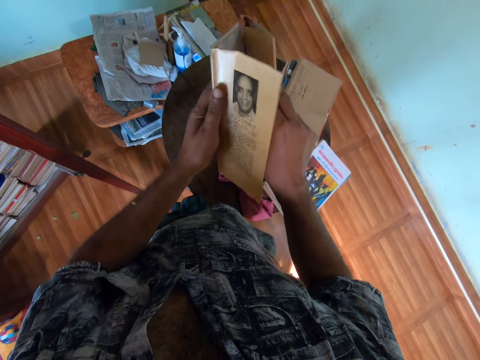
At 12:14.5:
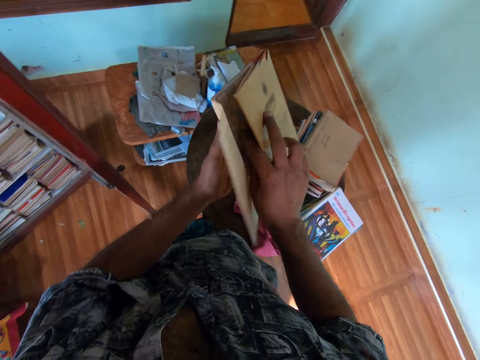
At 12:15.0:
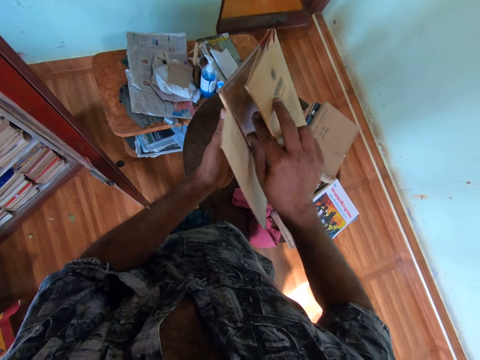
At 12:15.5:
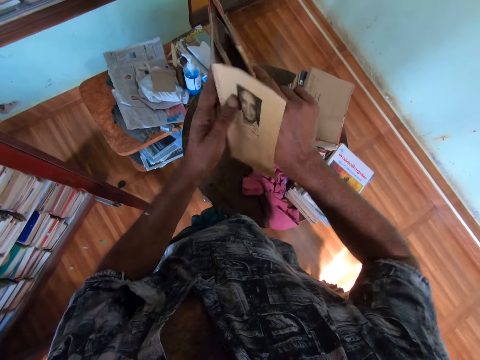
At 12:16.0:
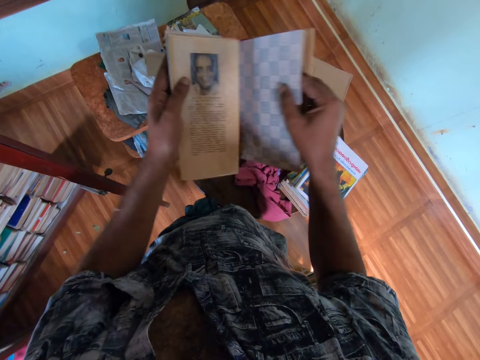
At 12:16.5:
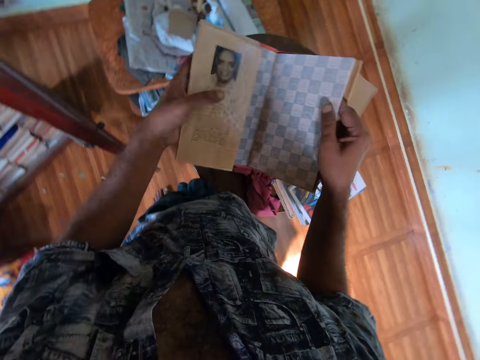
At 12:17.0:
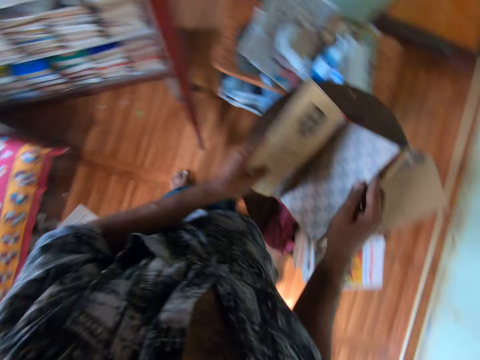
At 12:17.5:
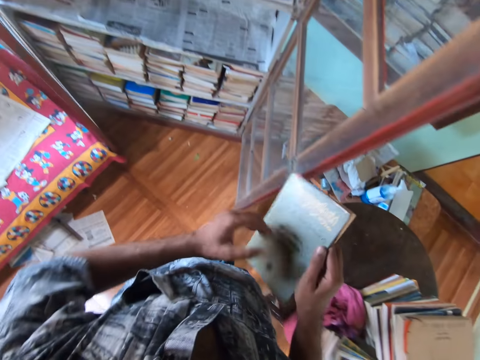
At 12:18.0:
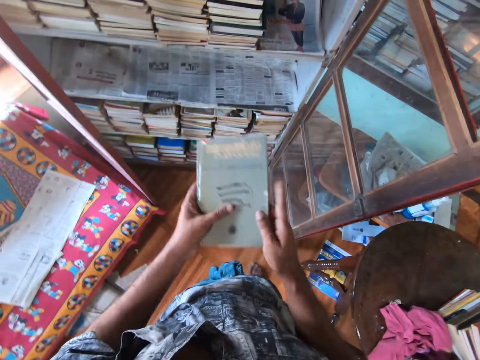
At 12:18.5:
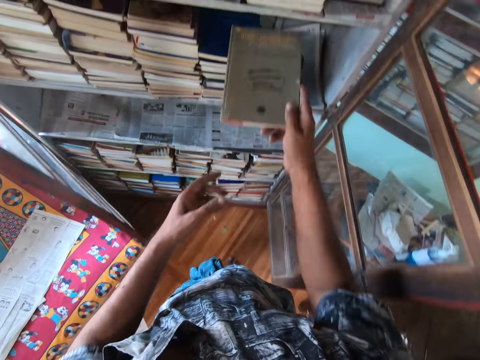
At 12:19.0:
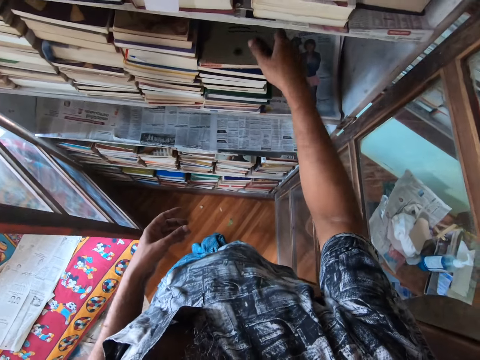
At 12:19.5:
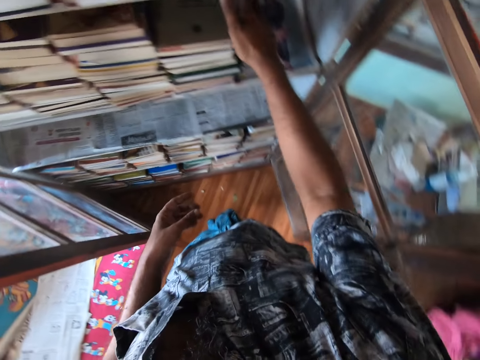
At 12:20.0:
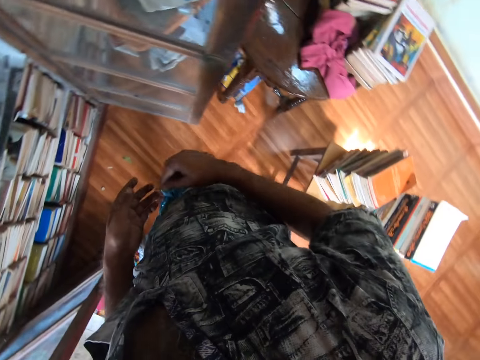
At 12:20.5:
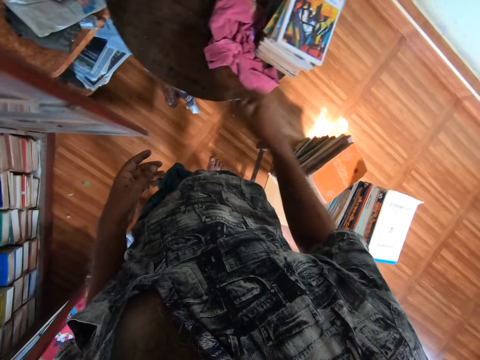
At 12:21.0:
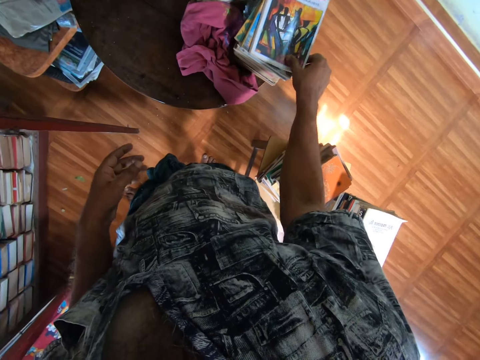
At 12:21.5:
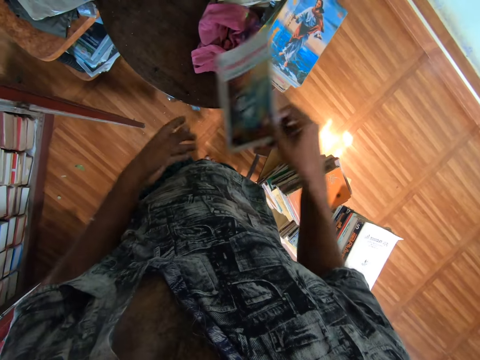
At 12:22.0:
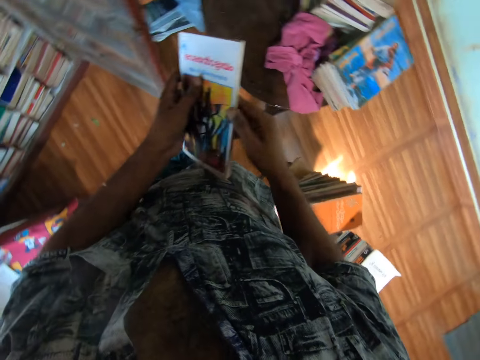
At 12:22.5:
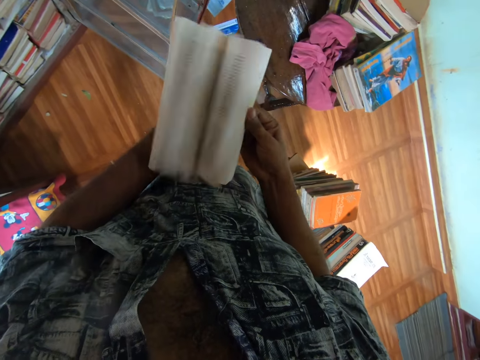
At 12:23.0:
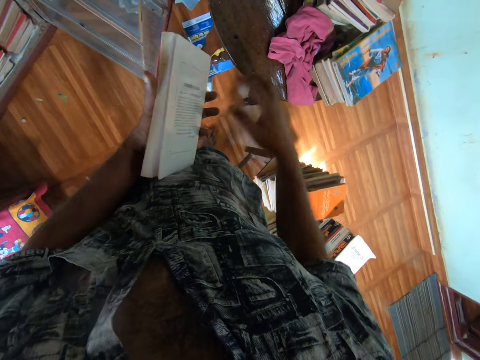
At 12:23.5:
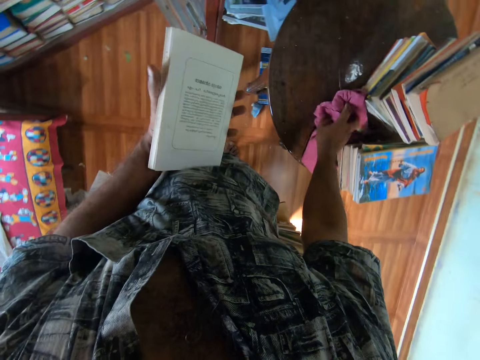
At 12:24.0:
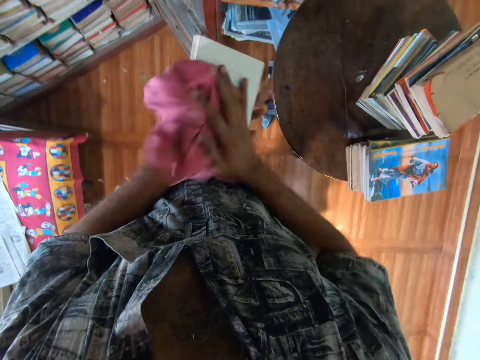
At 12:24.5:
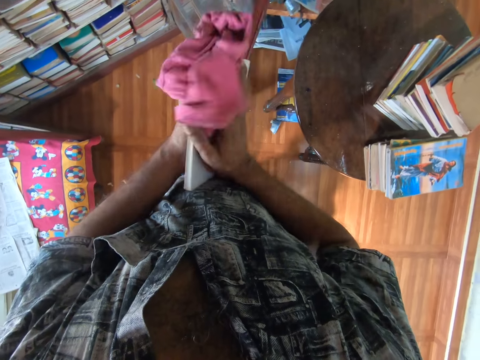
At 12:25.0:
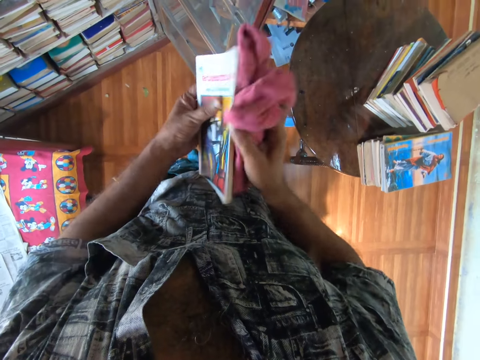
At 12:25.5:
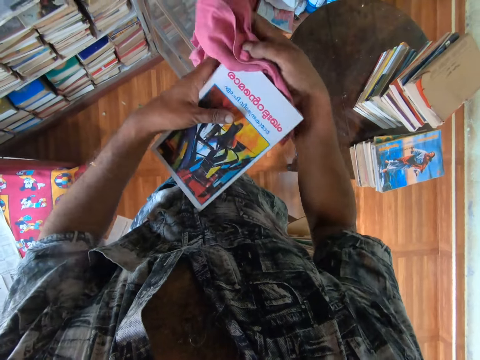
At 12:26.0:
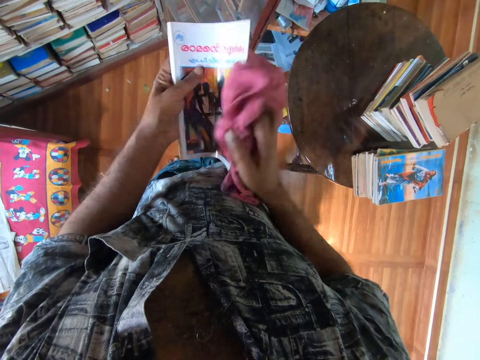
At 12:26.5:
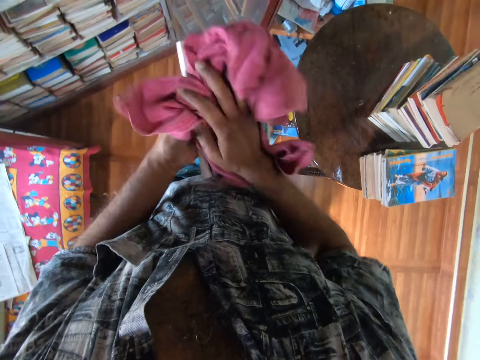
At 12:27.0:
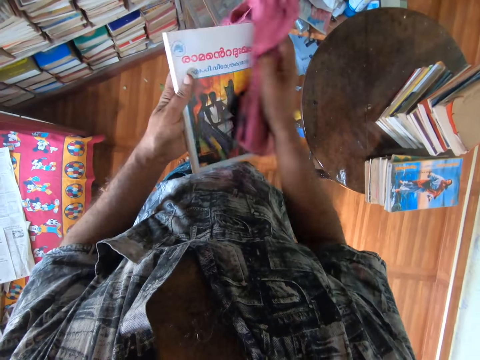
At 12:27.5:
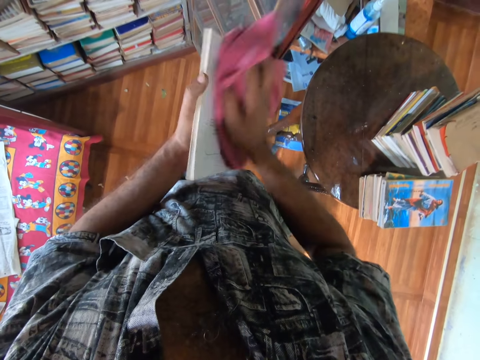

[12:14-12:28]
The camera wearer closes the book. They put the book on the shelf. They take the book on the pile of the books. They pick a piece of cloth from the table. They open the book pages. They pick the piece of cloth from the table. They wipe the book with the piece of cloth.

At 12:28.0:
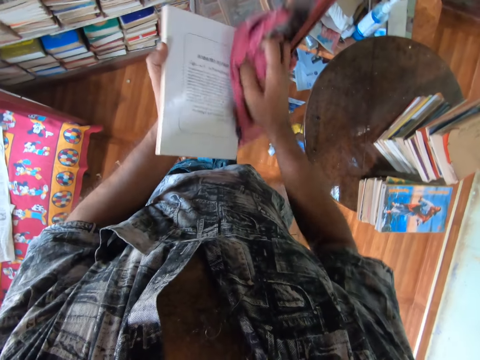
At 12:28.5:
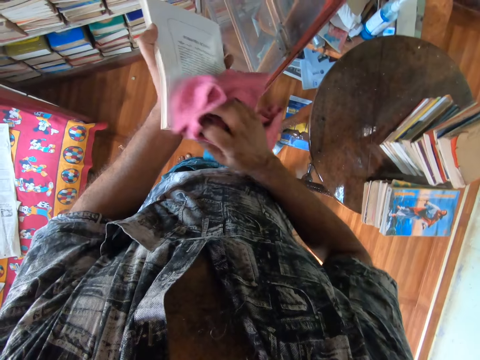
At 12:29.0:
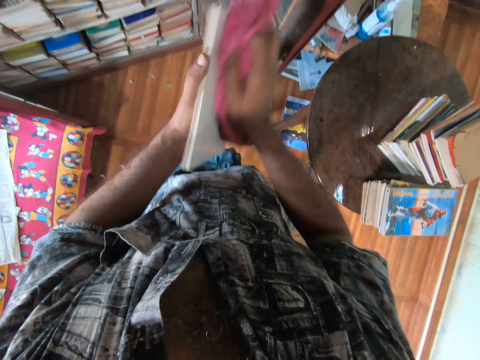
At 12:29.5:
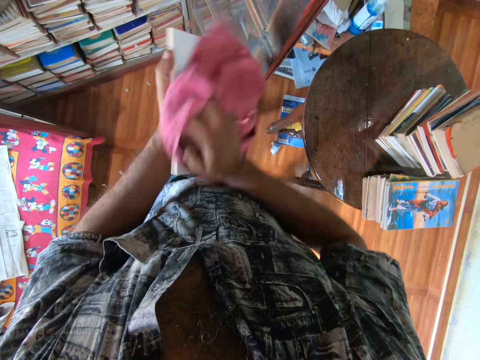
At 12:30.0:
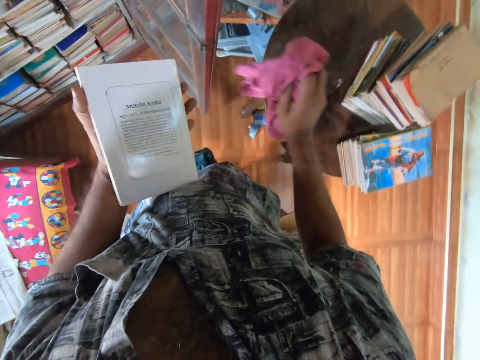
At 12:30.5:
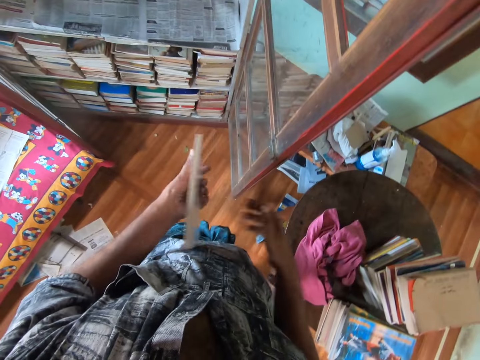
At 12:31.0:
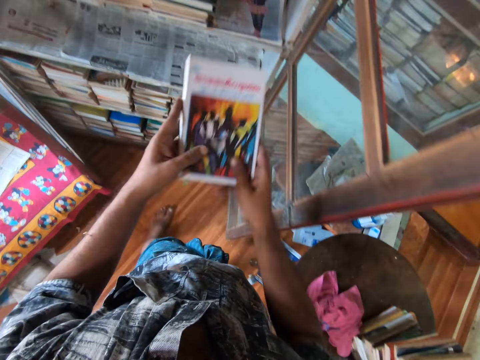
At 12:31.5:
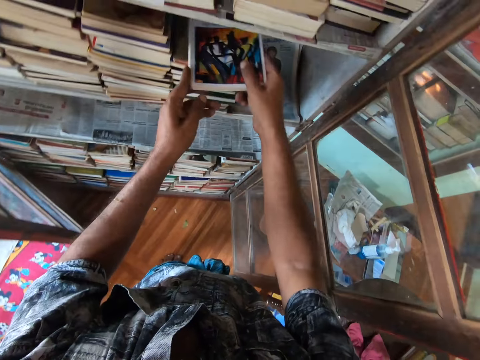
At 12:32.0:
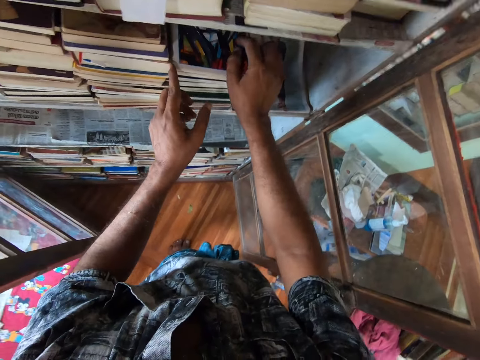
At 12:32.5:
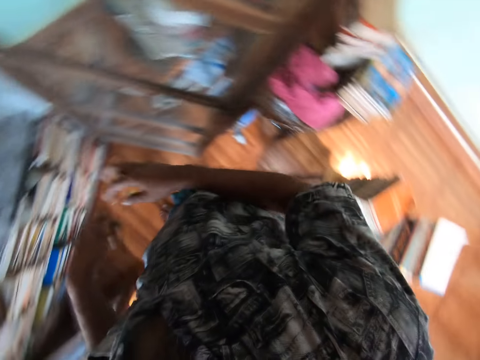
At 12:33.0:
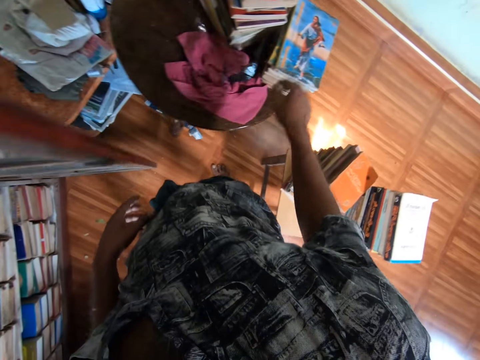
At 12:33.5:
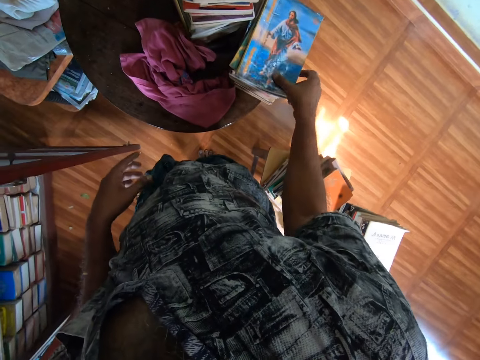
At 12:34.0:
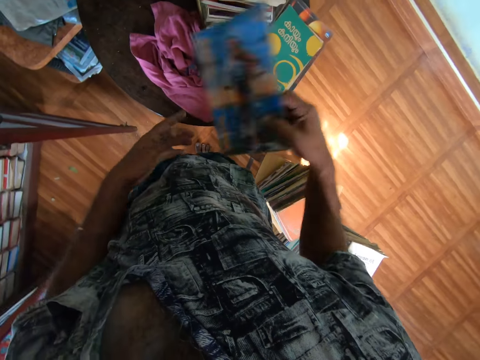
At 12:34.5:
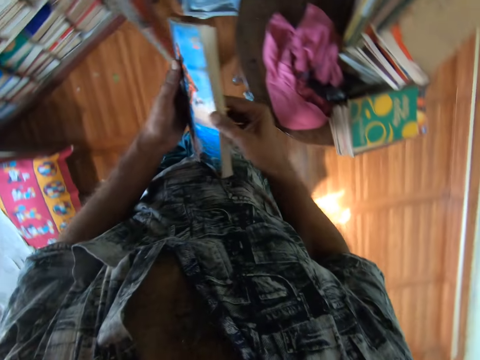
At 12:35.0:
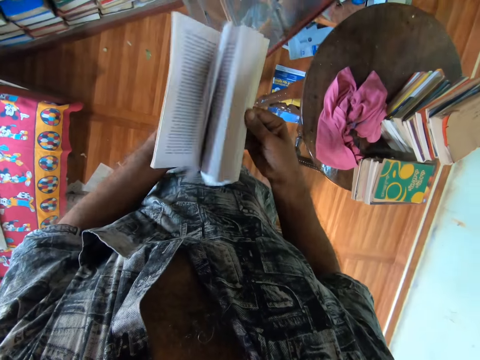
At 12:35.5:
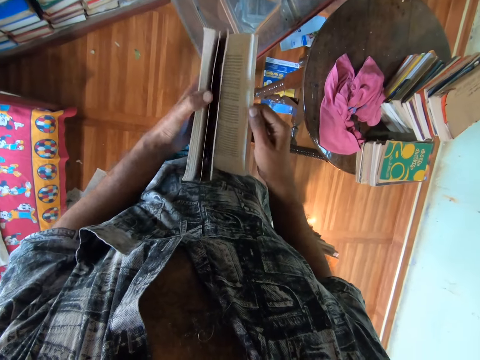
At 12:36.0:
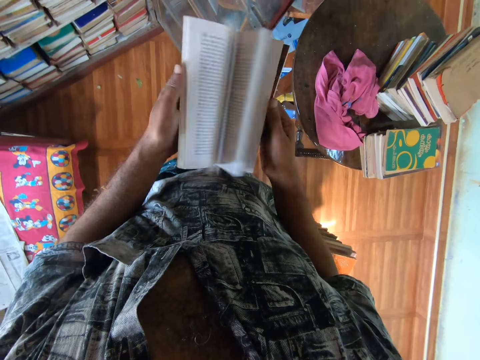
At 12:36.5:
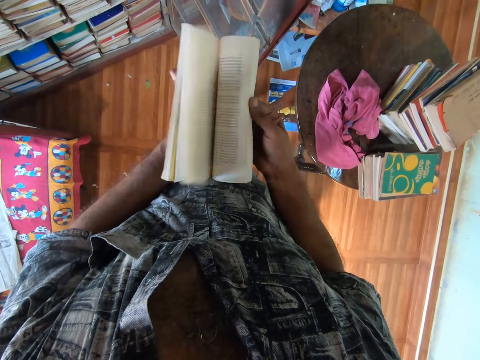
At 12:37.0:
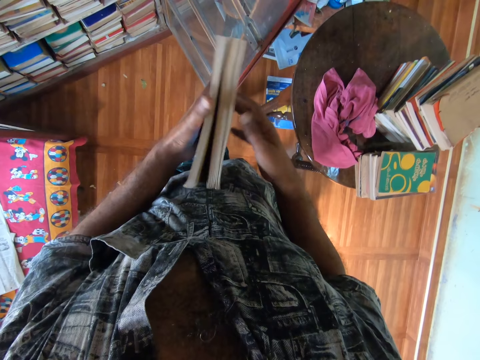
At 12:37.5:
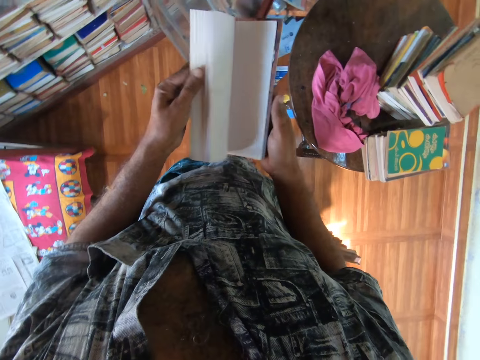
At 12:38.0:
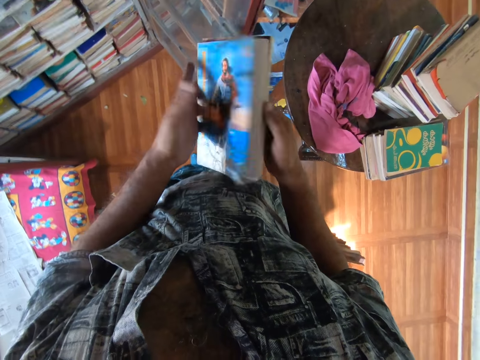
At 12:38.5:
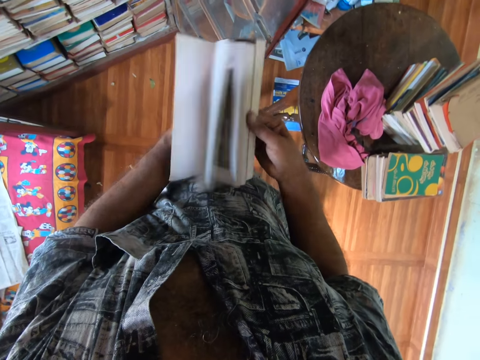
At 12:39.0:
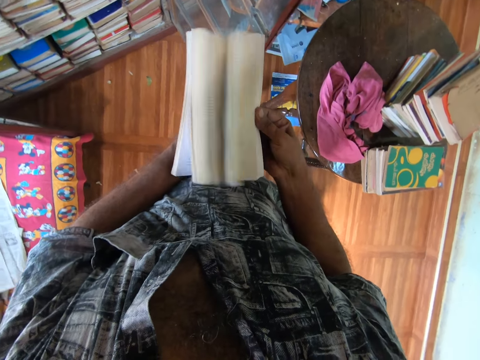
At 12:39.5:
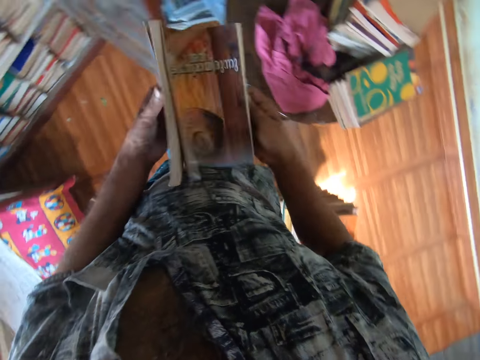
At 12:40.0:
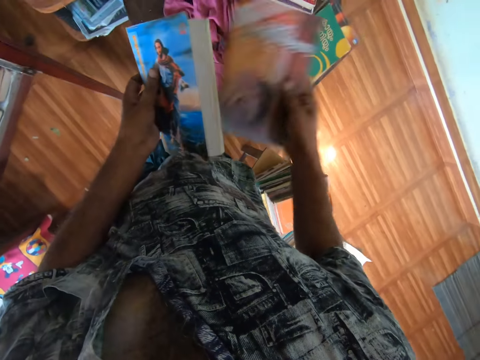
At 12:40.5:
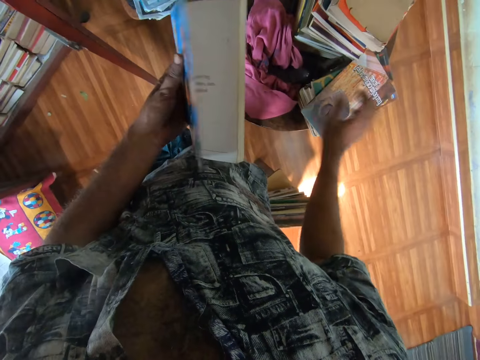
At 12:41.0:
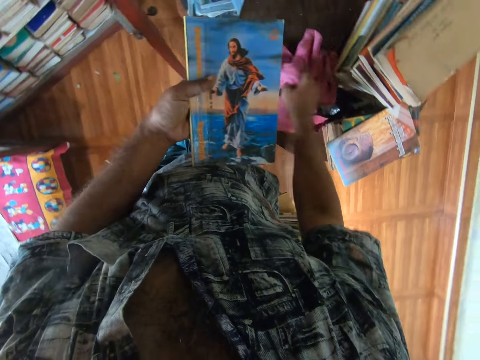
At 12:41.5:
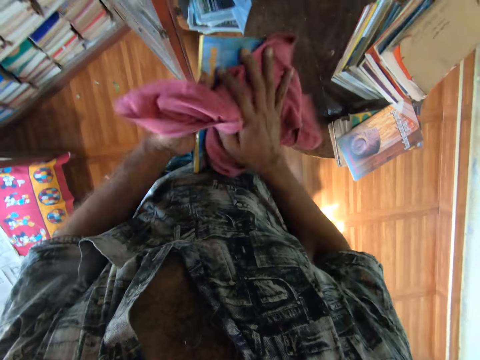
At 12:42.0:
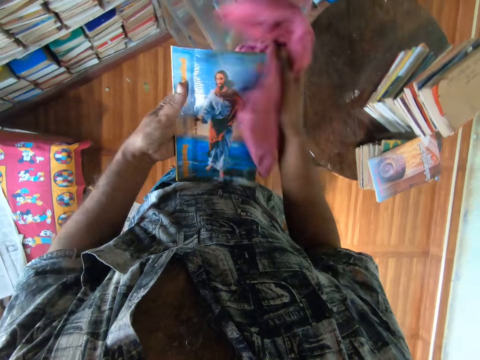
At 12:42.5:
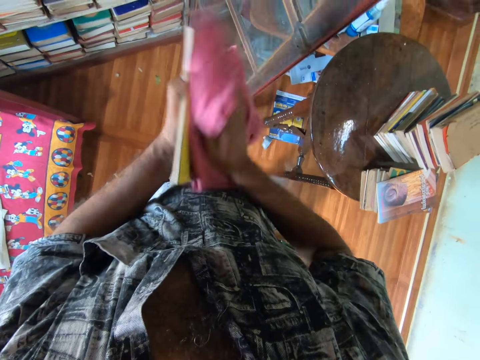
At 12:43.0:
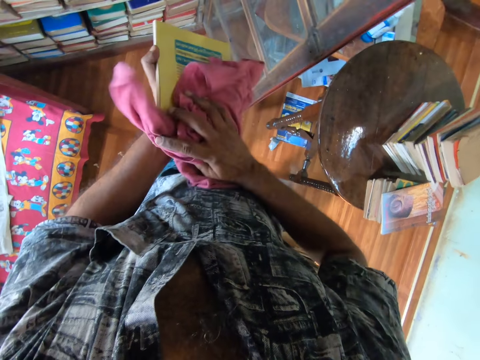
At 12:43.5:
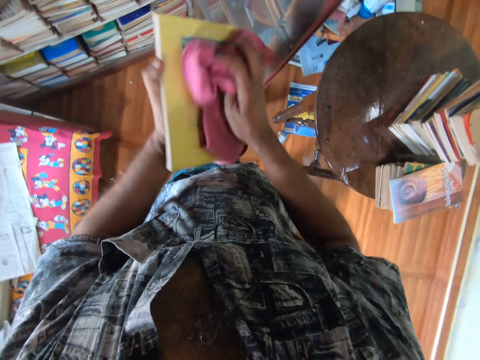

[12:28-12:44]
The camera wearer puts the piece of cloth on the table. They put the book on the shelf. They take the book on the pile of the books. They pick the piece of cloth from the table. They open the book pages. They put the book on the book piles on the table. They take the piece of cloth on the table. They wipe the book with the piece of cloth.
